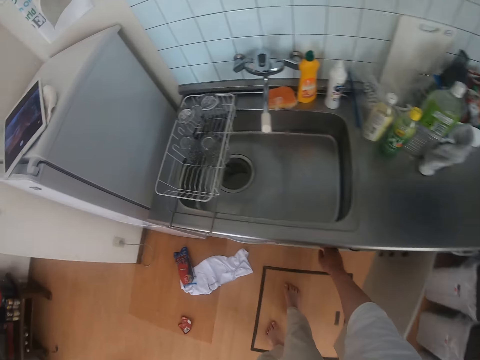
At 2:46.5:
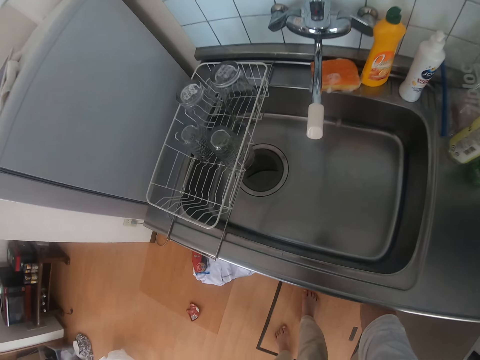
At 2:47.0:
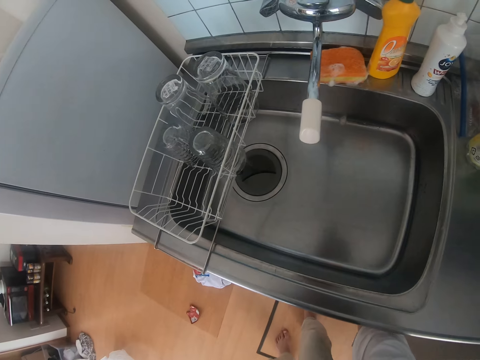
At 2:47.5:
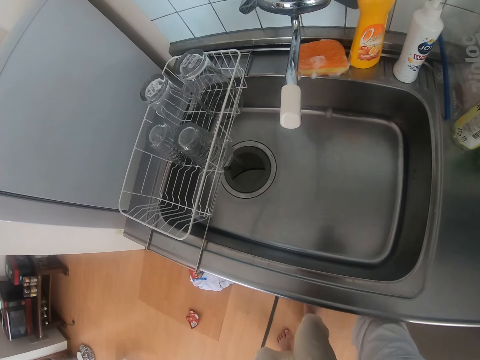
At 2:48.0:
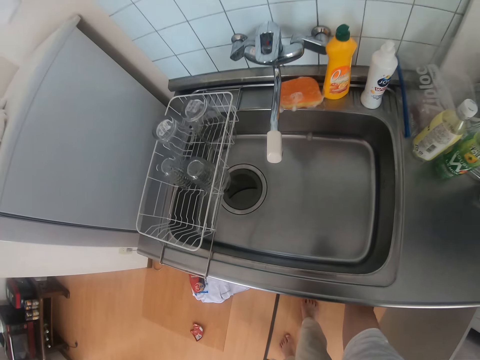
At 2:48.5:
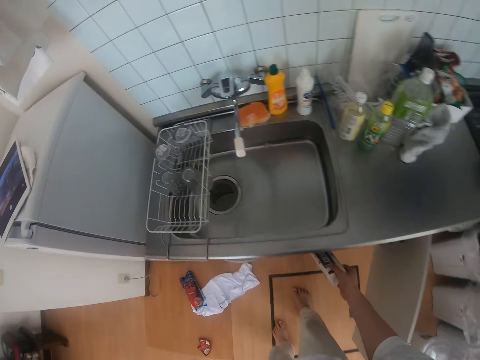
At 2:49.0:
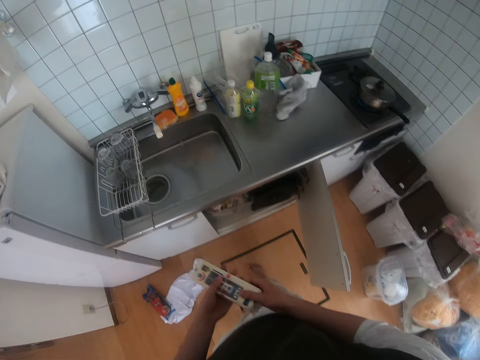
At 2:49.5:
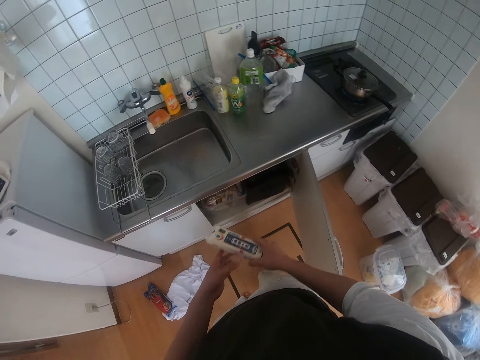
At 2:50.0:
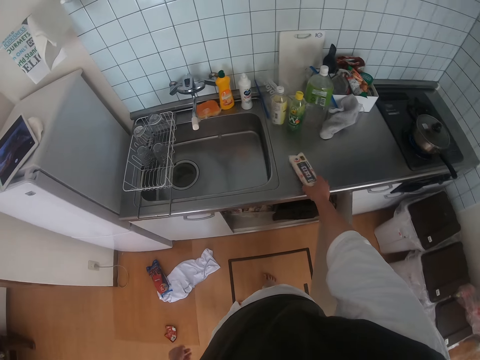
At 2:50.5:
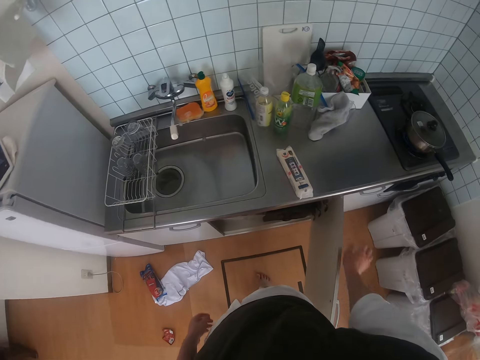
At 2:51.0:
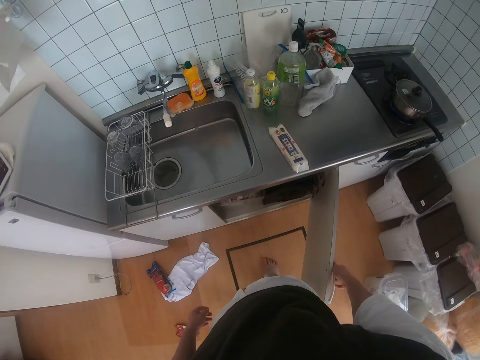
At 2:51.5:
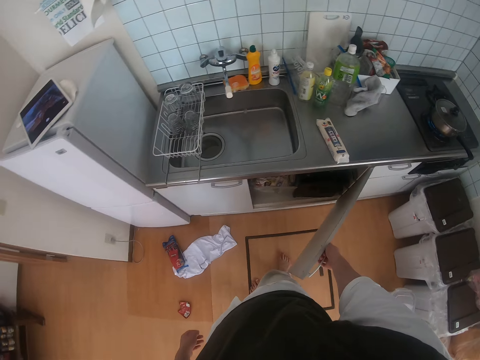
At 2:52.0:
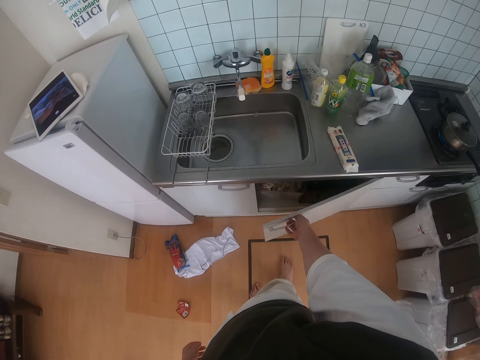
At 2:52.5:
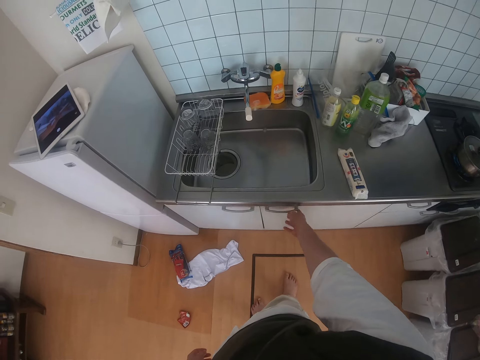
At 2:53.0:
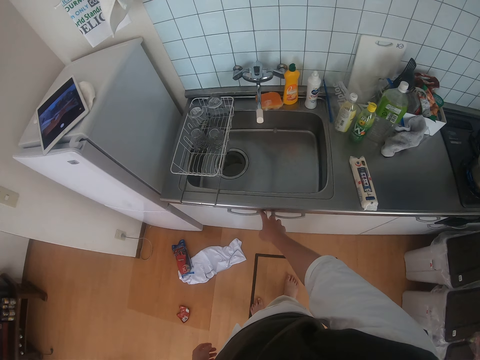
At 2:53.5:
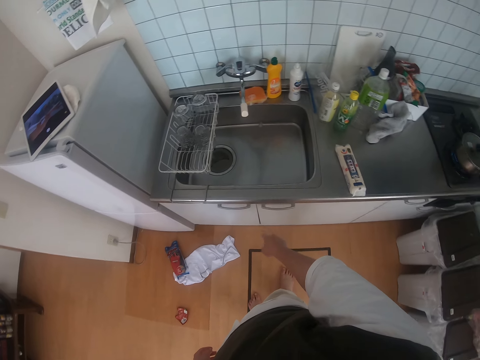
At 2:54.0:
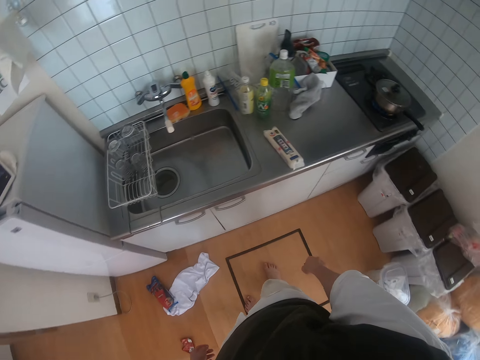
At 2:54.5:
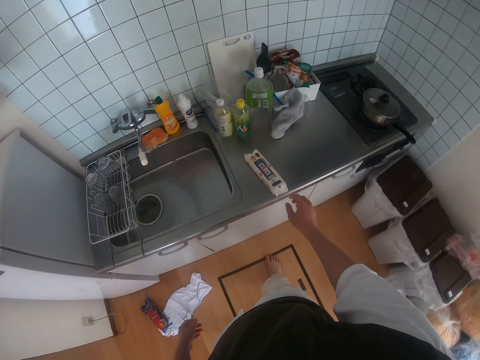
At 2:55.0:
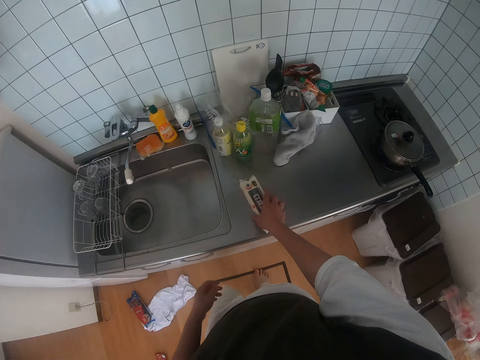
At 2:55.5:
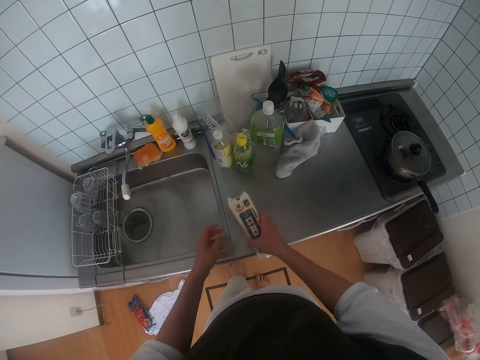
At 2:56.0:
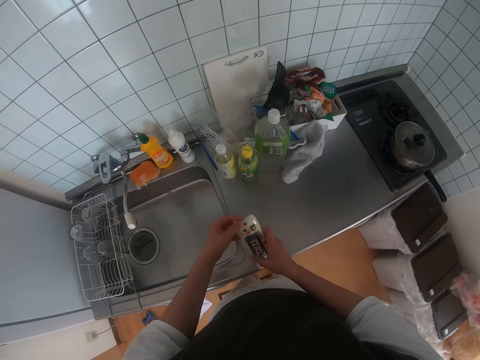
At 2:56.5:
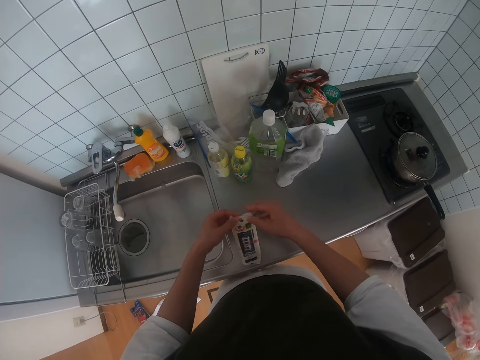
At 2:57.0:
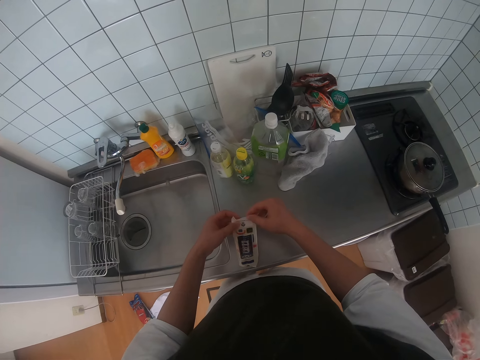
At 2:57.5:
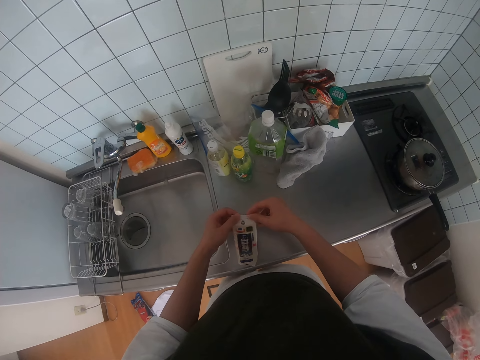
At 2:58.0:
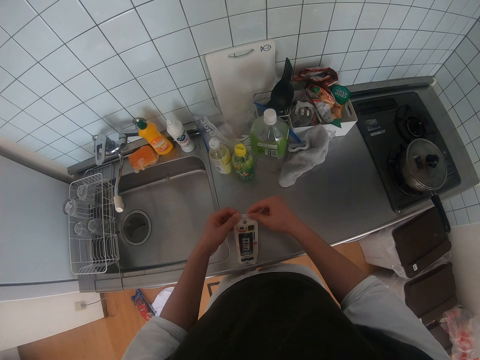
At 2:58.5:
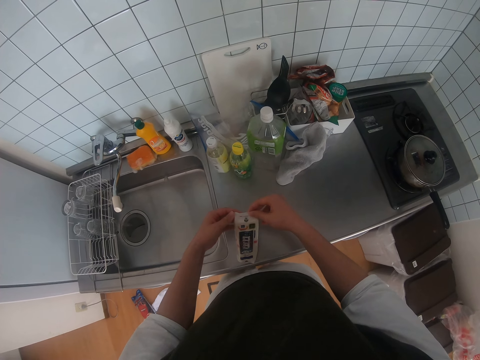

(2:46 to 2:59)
The camera wearer picks a pack of spaghetti from the cabinet. They bend. They hold the pack with hands. They drop the pack of spaghetti on the countertop. They close the sink cabinet door. They touch the cabinet handle with a finger. They walk. They pick the pack of spaghetti from the countertop. They hold the pack with hands. They touch the top of the spaghetti pack.

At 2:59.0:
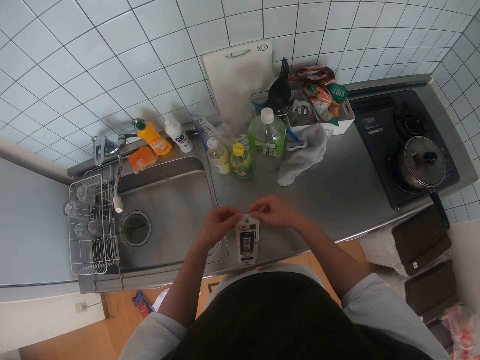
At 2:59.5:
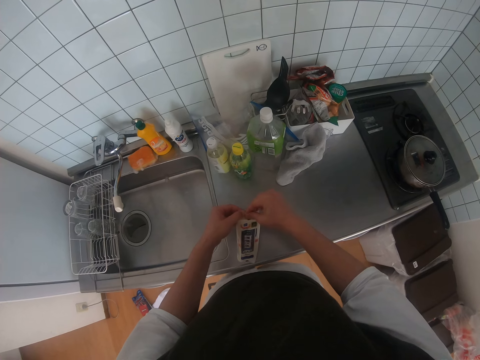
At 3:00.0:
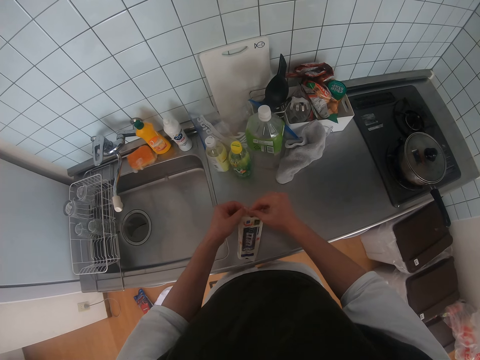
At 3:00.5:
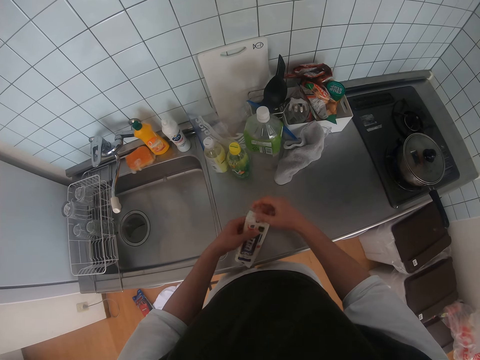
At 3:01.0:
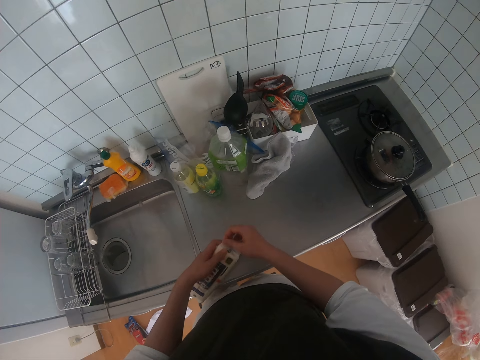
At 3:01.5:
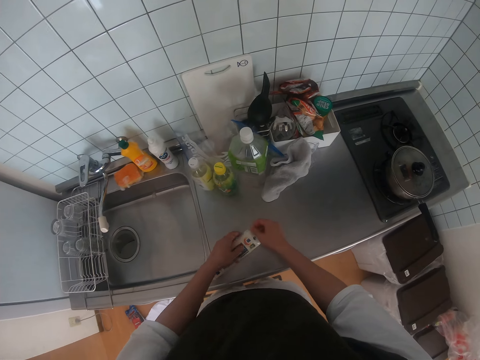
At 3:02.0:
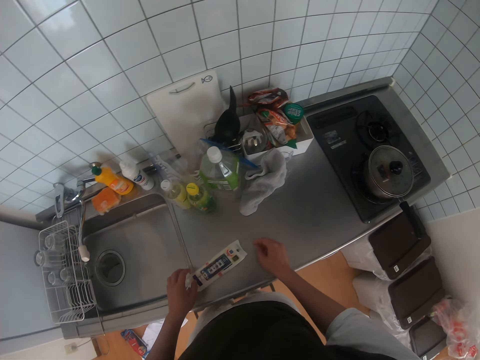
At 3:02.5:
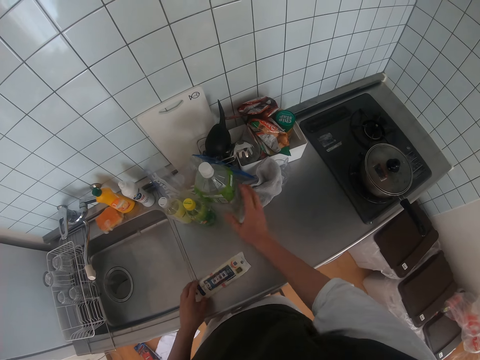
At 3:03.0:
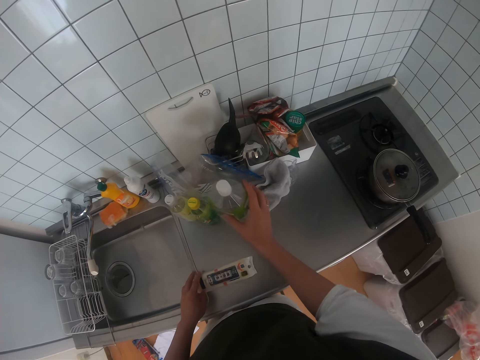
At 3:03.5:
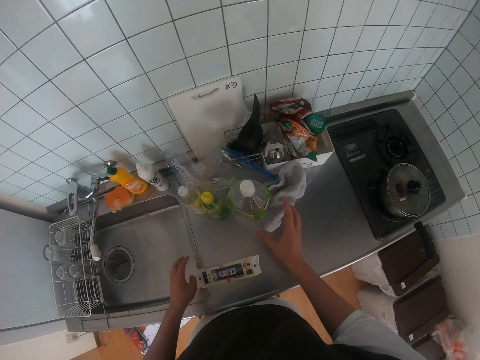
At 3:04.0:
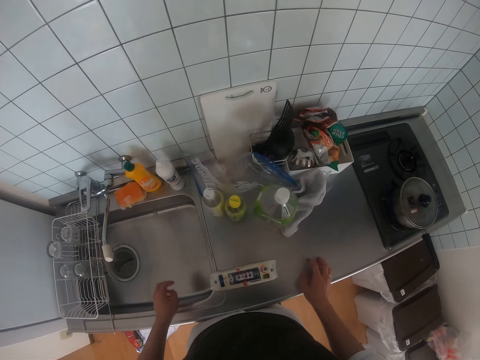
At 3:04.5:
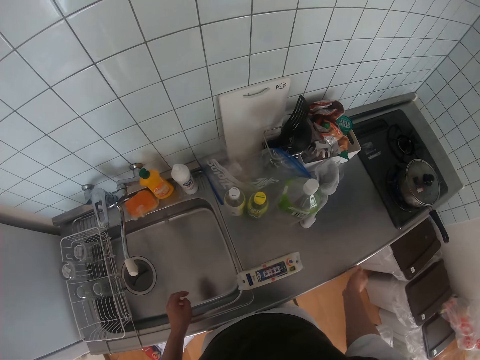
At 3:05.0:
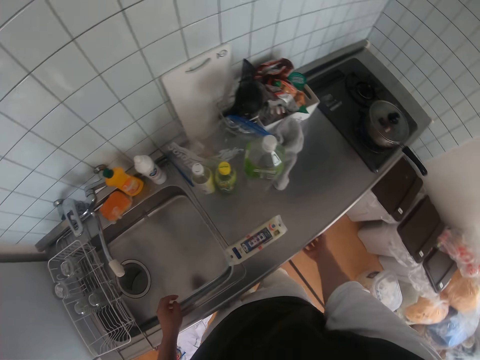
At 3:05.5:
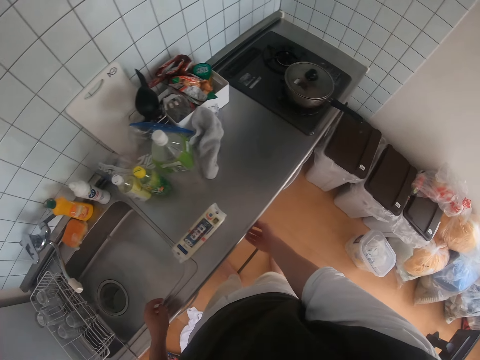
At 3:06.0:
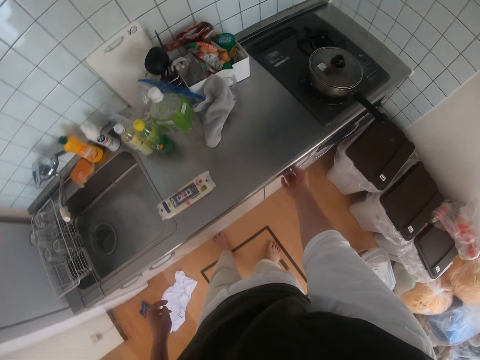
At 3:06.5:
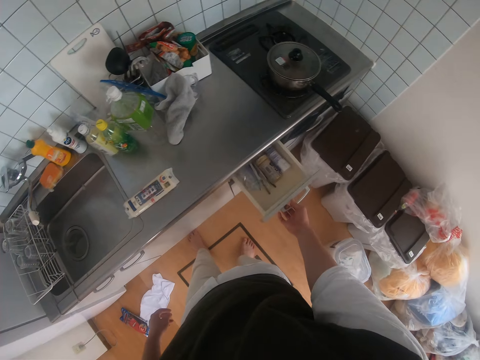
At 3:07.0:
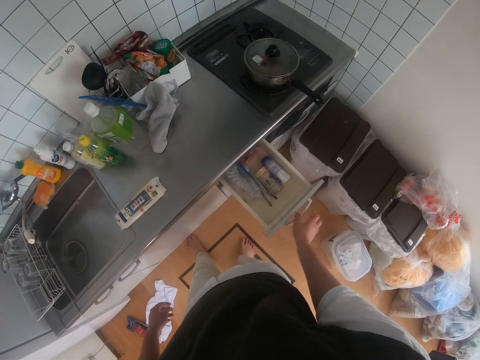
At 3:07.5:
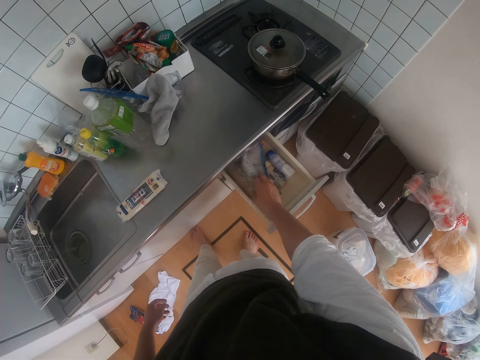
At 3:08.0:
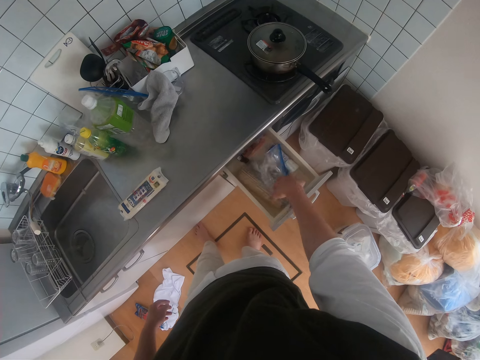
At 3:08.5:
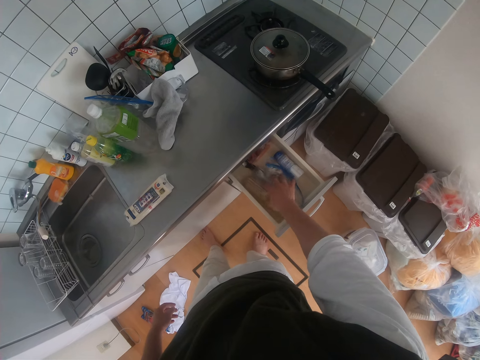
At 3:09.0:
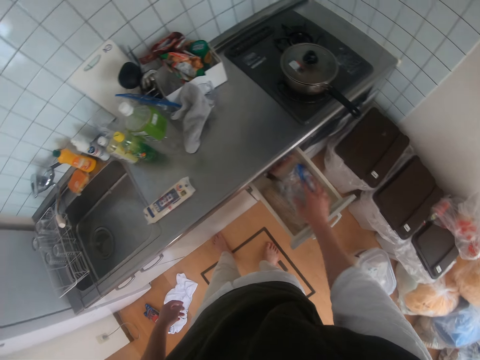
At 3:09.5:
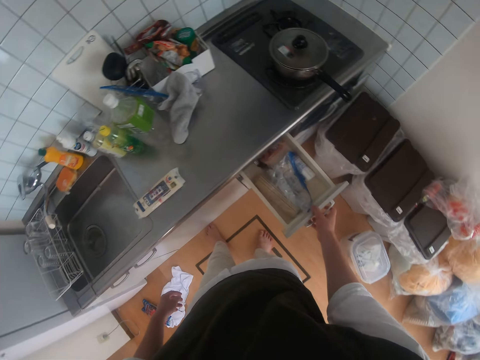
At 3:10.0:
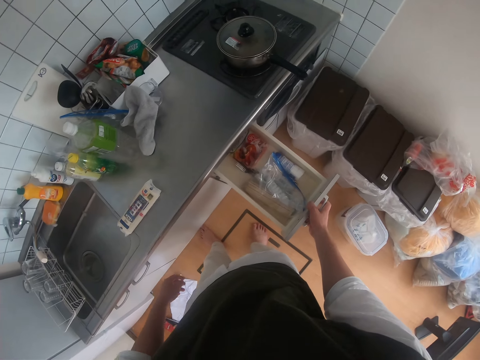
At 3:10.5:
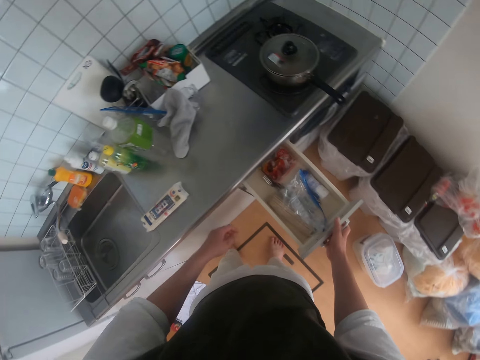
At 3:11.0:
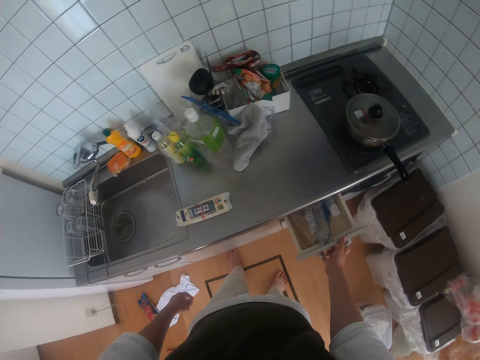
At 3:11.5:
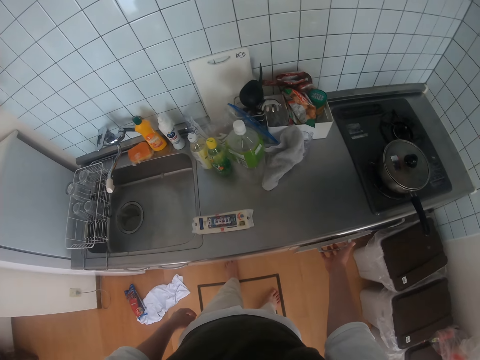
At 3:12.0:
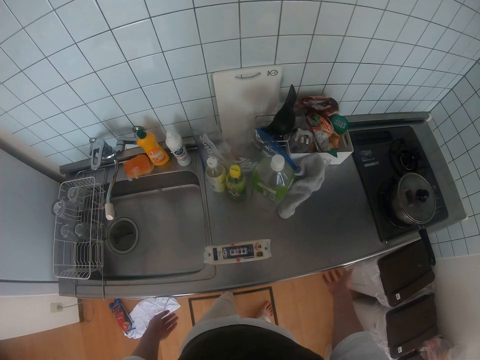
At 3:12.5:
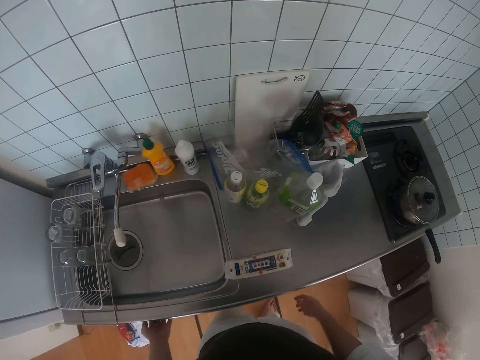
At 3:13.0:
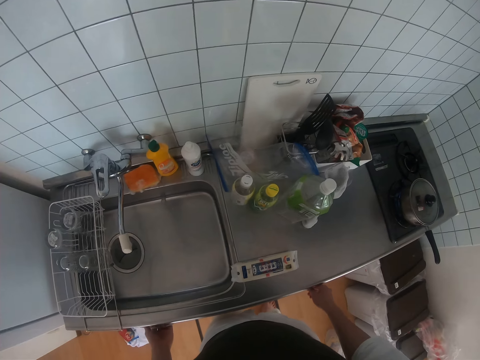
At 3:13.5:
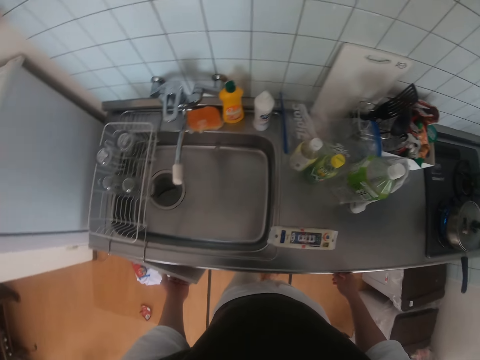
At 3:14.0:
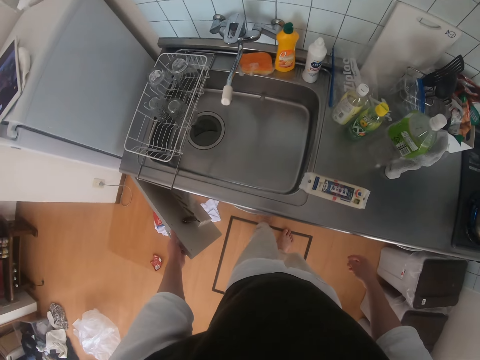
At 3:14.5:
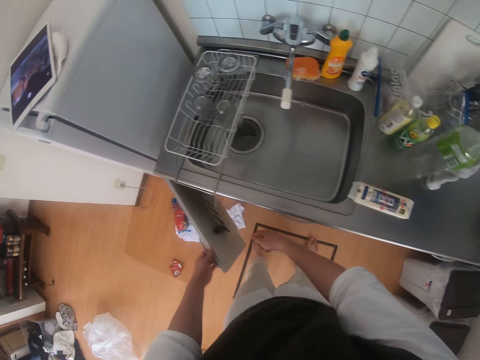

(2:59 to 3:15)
The camera wearer holds the edge of a packet with fingers. They drop the spaghetti pack on the countertop. They move a plastic bottle on the countertop with the other hand. They move the packet. They put a hand on the sink. They open the drawer of the sink cabinet. They move a food storage bag in the drawer. They close the drawer of the sink cabinet. They open the sink cabinet door.
